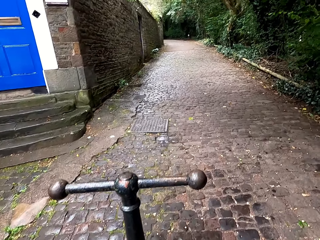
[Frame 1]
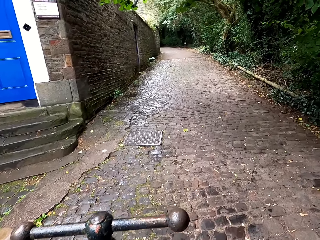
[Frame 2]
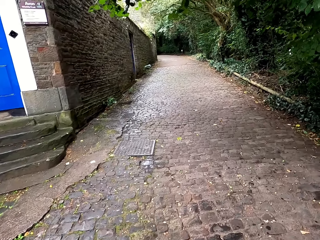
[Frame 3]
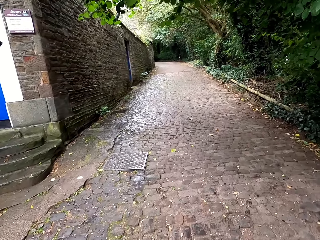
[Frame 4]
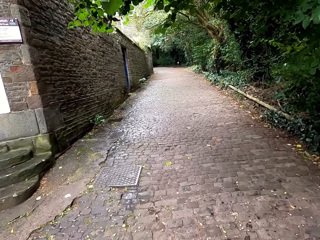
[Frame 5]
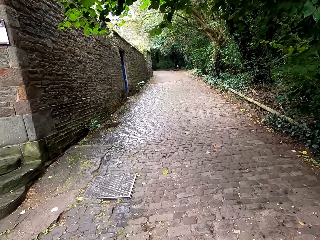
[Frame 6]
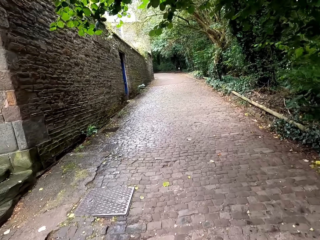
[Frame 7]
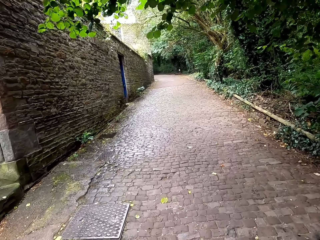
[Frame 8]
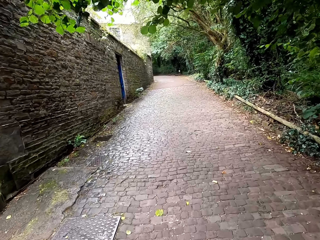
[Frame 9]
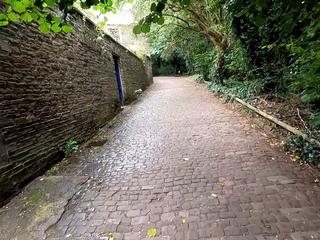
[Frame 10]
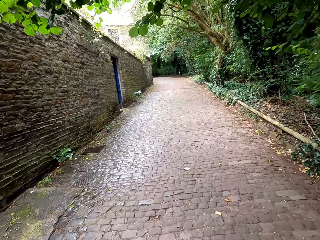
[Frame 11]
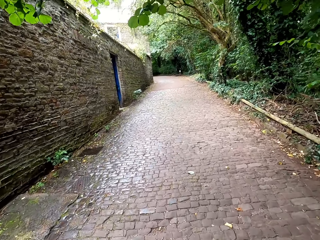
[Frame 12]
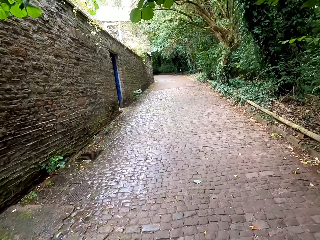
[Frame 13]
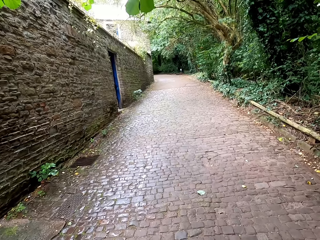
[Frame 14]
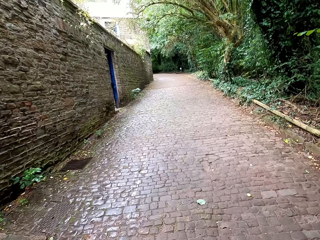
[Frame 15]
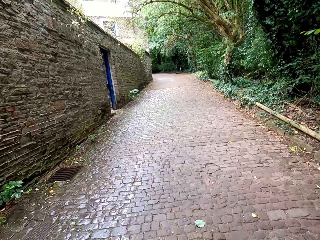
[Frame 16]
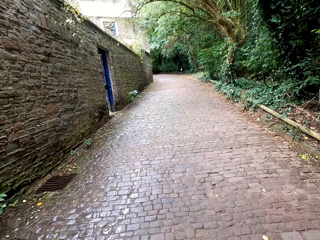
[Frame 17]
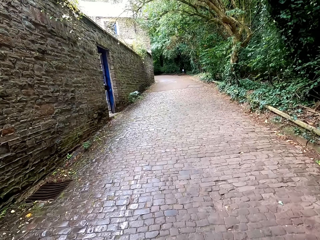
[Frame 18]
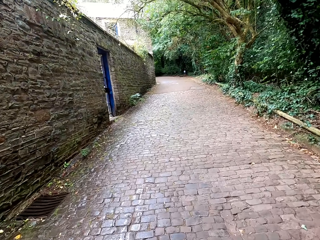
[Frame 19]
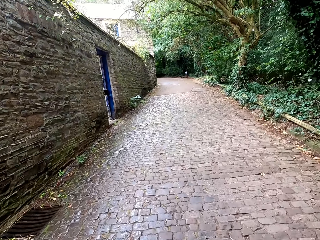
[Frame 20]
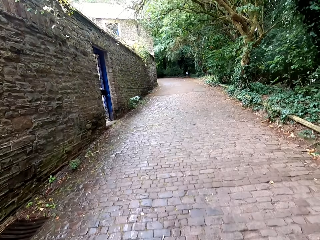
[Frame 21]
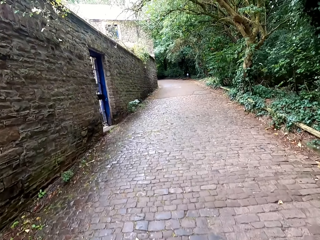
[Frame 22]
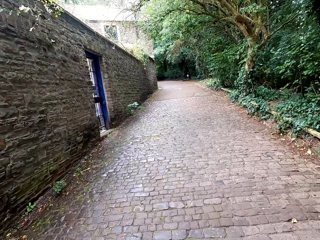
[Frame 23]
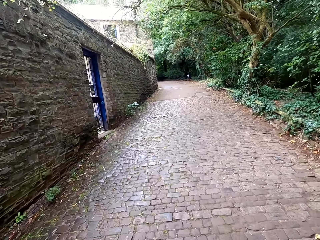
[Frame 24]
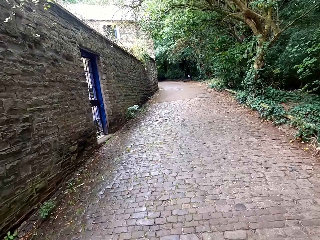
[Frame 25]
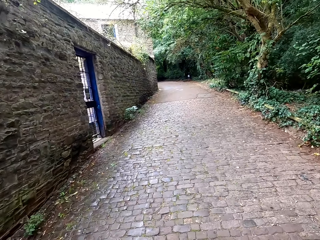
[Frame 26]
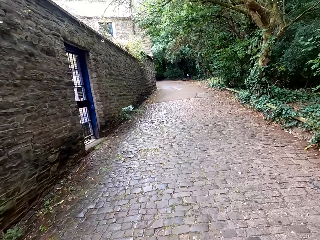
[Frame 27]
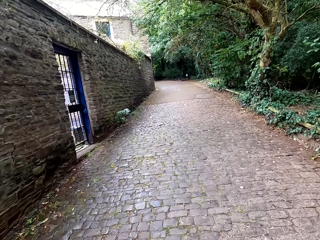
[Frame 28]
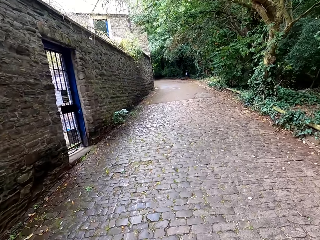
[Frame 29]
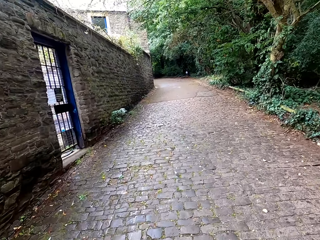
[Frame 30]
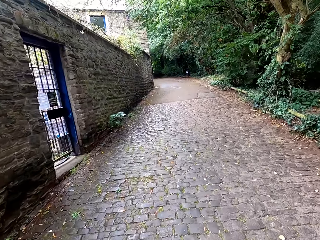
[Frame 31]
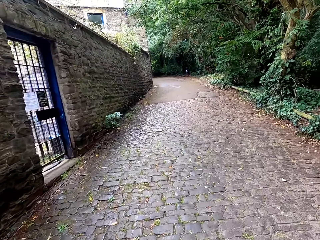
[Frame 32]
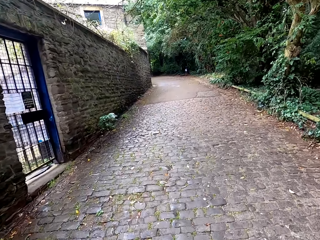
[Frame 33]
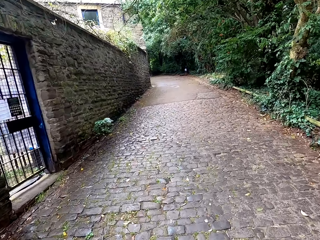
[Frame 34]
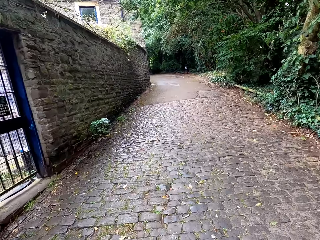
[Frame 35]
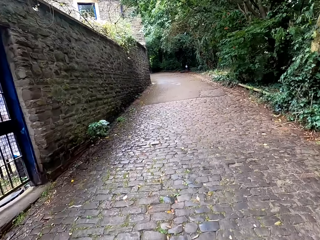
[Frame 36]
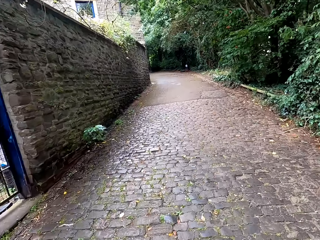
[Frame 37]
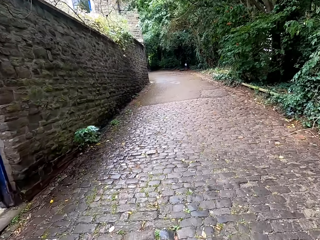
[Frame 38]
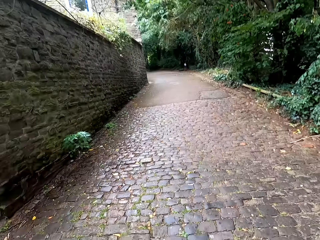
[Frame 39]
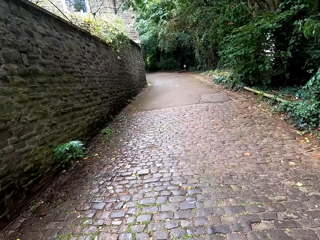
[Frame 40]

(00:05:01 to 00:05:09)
The camera wearer walks.

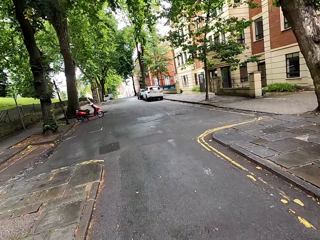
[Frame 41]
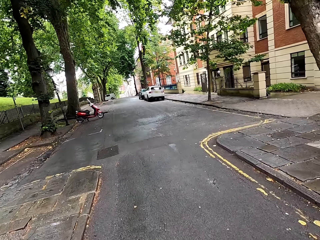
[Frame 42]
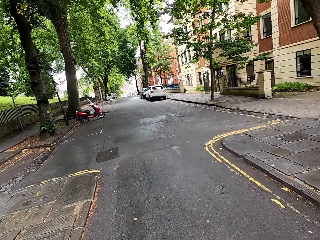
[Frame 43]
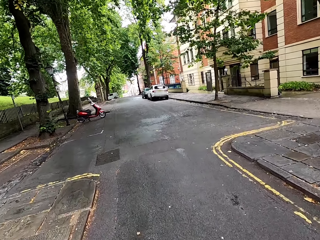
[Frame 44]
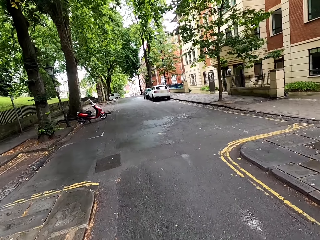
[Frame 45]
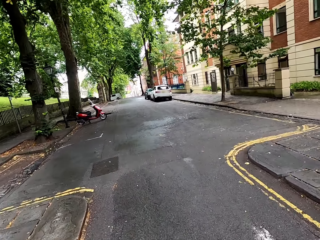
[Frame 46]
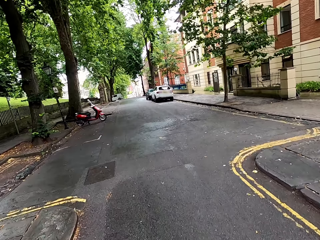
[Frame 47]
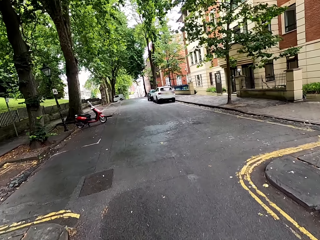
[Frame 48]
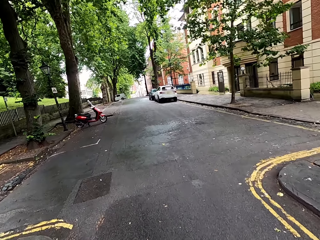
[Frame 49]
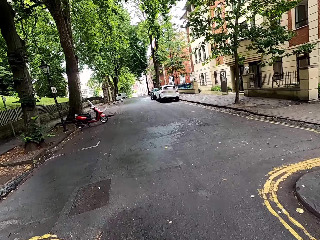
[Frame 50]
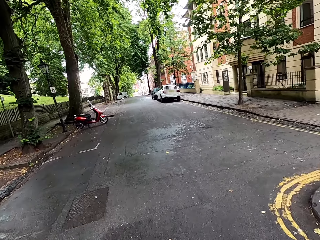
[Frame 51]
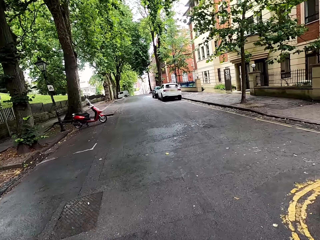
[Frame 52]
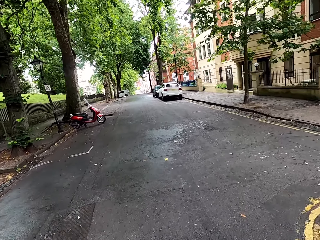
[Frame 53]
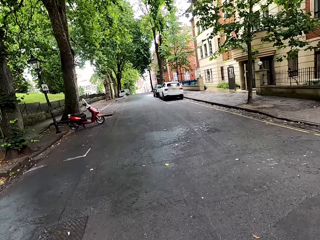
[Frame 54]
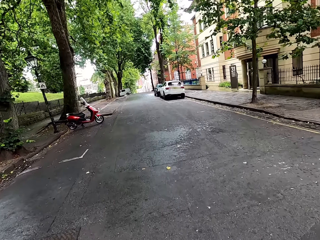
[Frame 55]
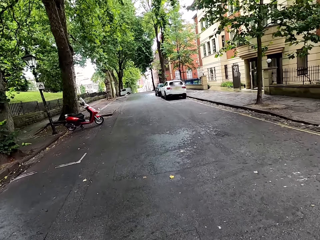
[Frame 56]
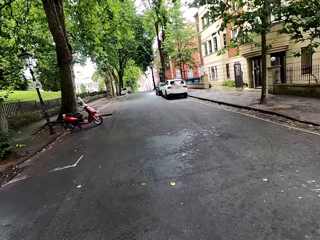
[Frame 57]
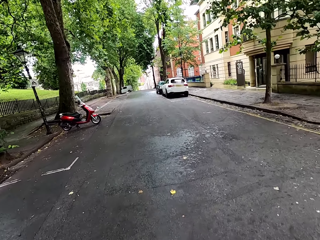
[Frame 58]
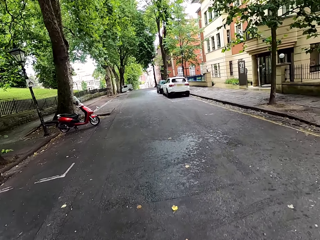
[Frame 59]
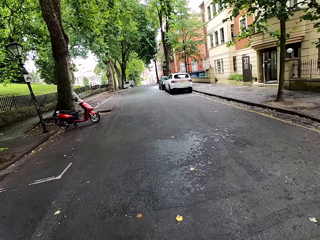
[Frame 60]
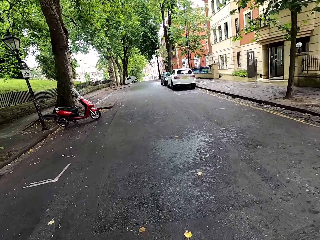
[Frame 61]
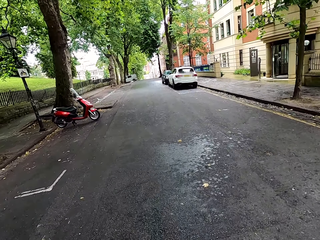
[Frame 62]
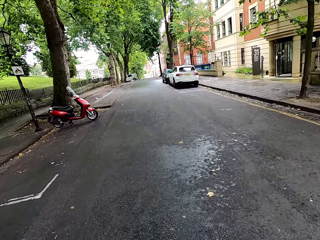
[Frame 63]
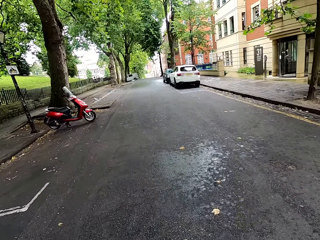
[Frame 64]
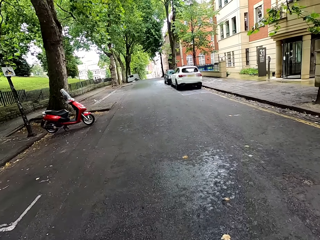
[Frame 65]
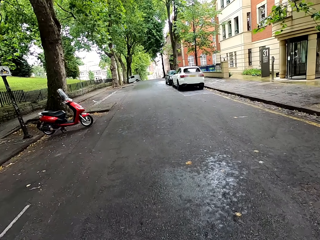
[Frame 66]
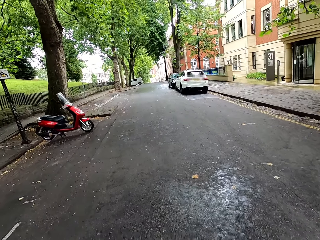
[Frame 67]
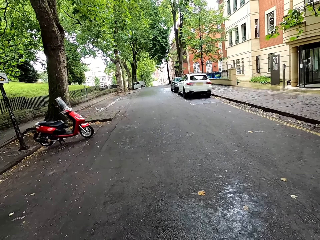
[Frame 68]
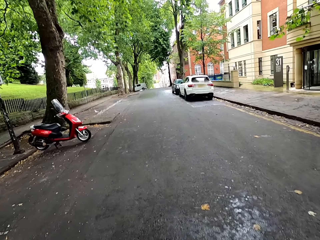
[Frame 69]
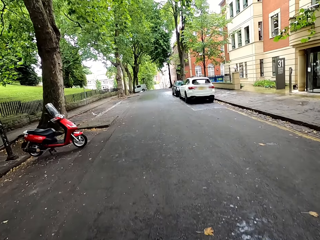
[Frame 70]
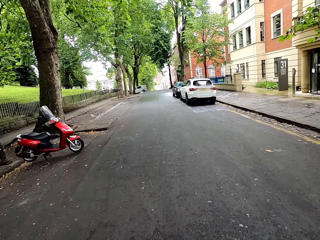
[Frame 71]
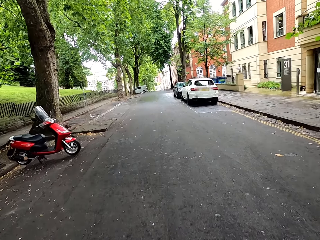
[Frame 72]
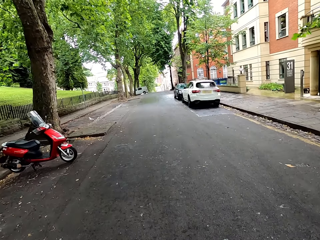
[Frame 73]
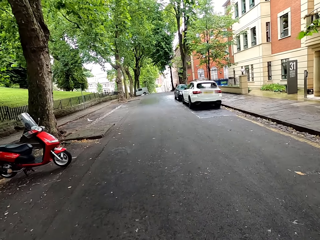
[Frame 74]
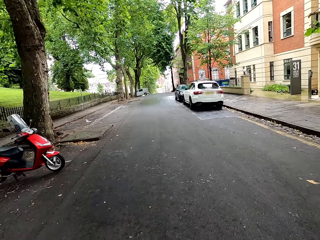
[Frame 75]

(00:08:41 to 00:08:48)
The camera wearer walks on the road.

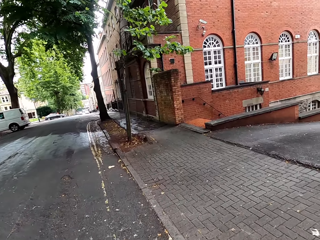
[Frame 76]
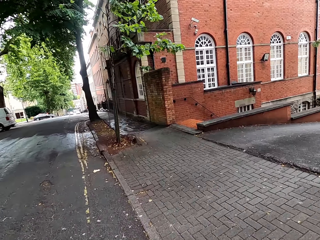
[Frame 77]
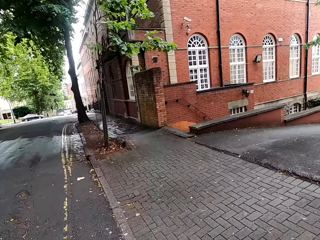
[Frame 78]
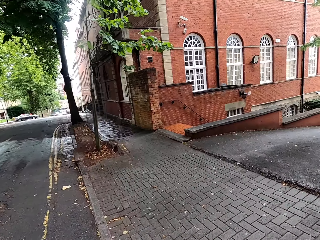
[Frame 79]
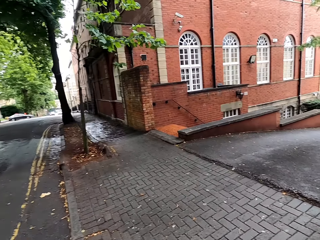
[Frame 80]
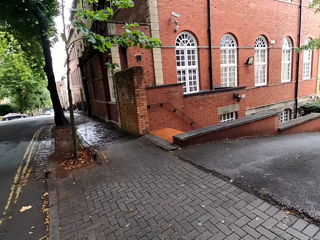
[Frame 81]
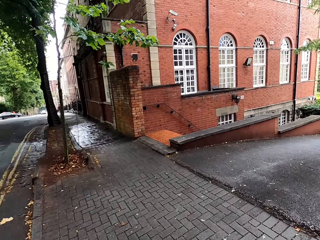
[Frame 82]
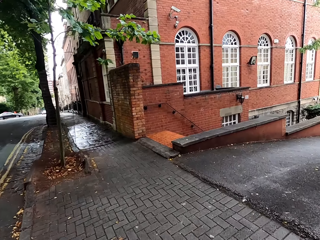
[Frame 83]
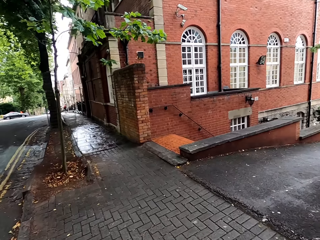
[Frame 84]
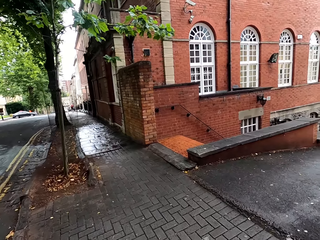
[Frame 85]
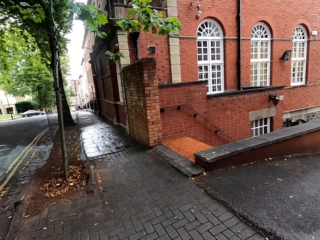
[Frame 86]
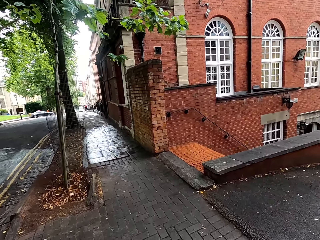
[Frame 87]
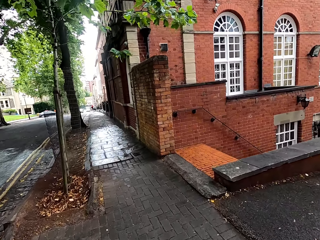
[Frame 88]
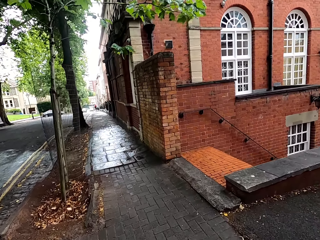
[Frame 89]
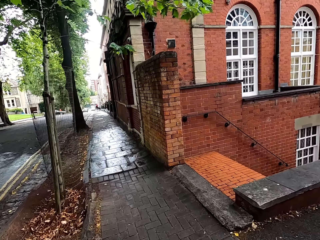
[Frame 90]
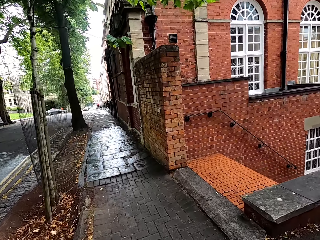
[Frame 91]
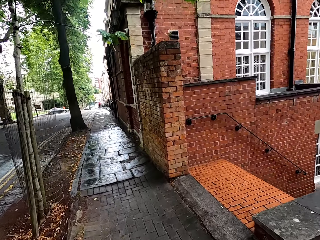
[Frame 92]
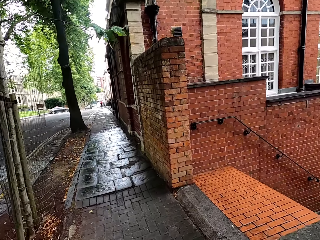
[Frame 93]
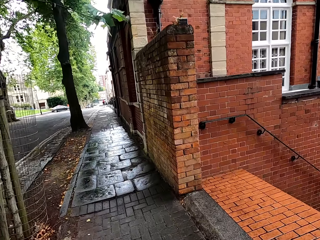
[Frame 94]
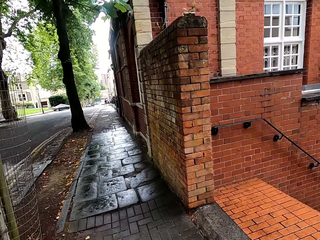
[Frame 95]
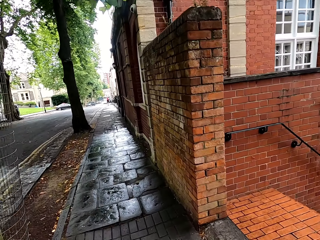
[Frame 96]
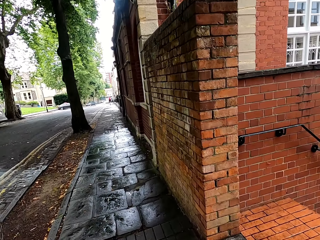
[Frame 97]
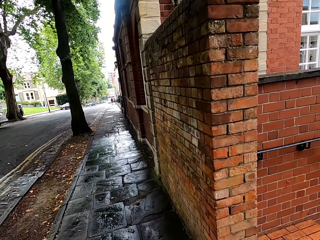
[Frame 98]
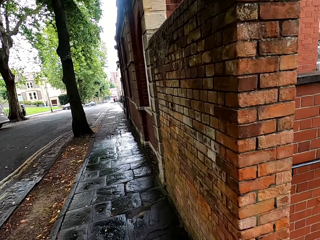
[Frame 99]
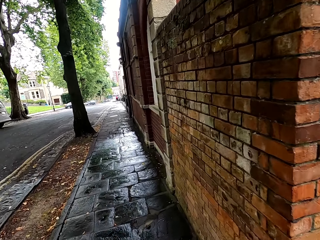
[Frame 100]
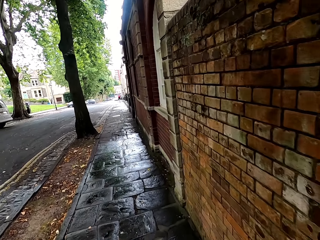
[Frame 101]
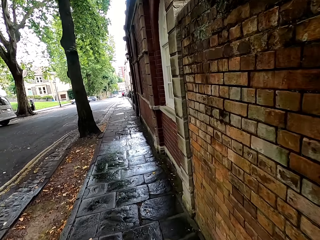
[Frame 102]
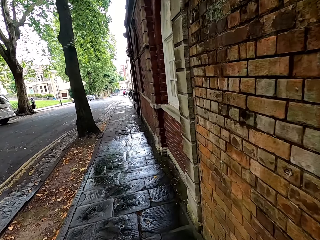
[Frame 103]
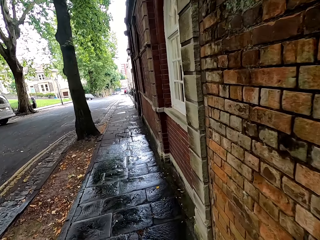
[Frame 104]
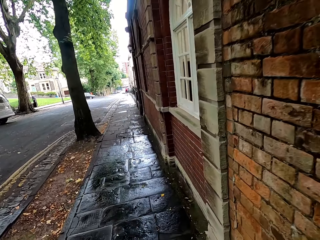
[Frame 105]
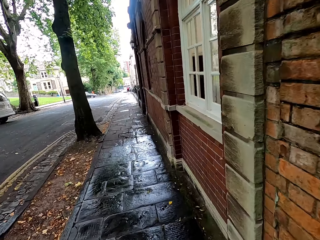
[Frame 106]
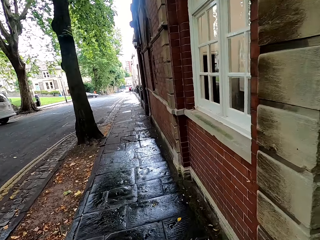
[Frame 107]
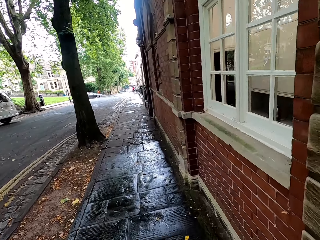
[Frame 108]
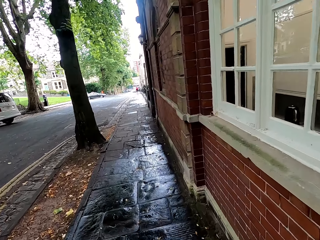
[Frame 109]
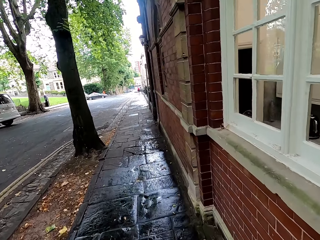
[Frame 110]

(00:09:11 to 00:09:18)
The camera wearer walks along the pavement.
